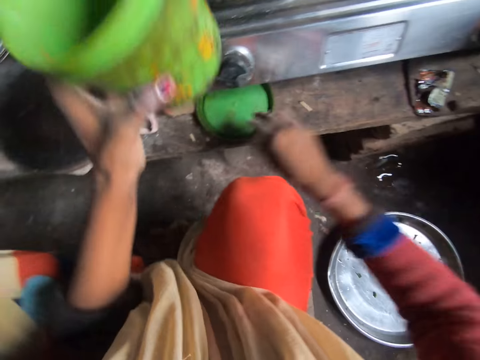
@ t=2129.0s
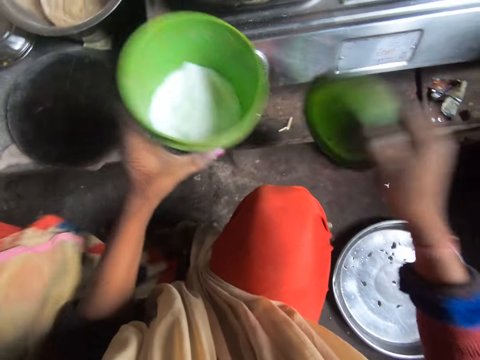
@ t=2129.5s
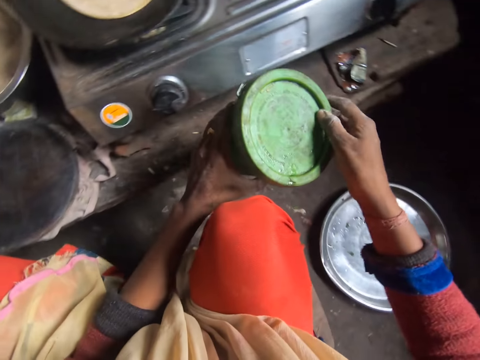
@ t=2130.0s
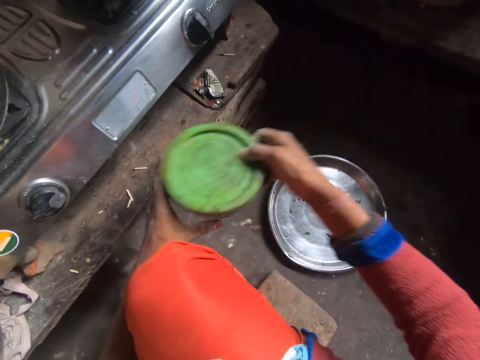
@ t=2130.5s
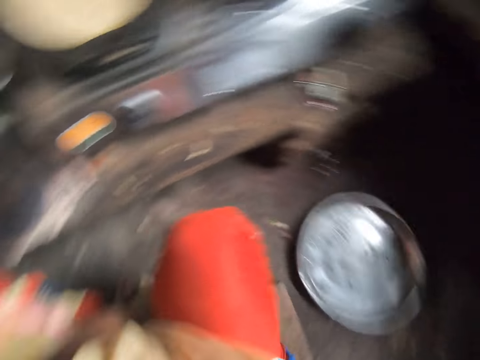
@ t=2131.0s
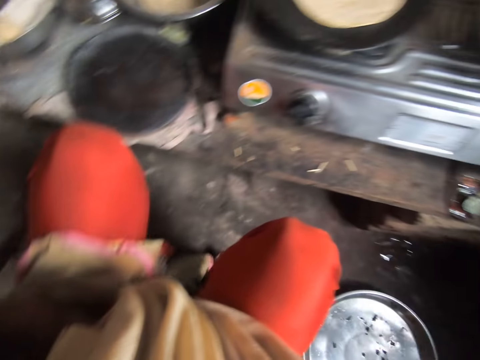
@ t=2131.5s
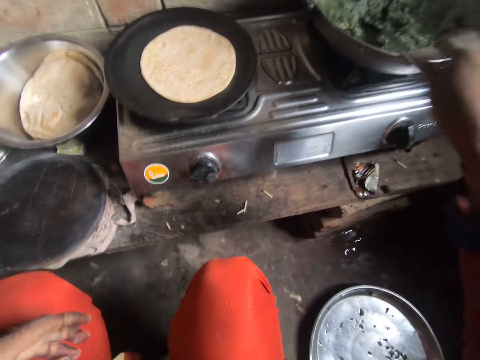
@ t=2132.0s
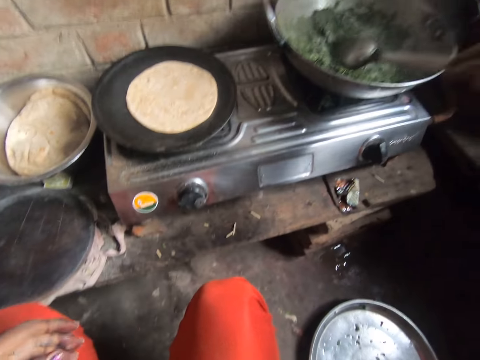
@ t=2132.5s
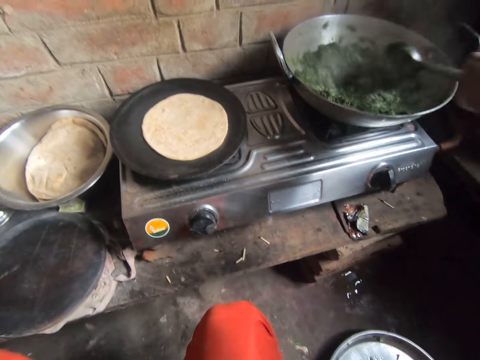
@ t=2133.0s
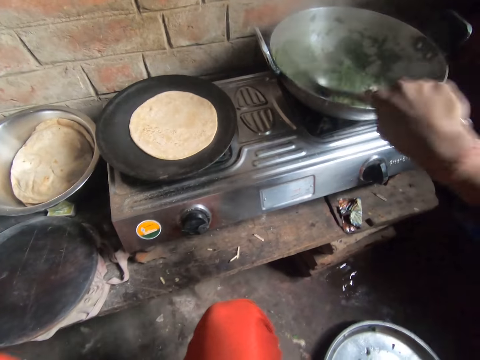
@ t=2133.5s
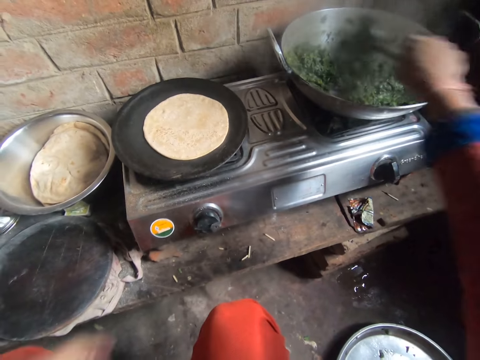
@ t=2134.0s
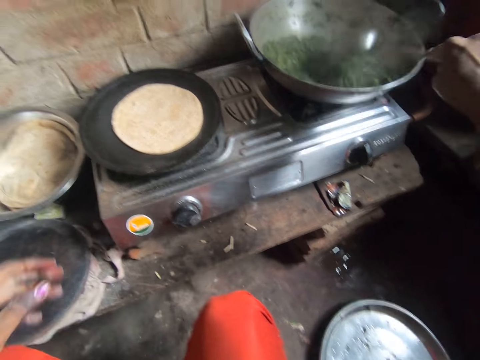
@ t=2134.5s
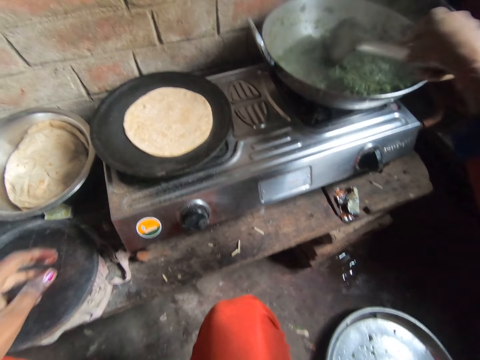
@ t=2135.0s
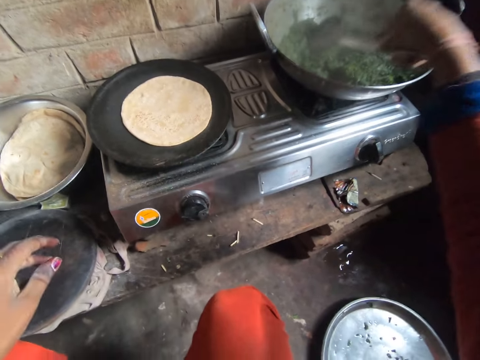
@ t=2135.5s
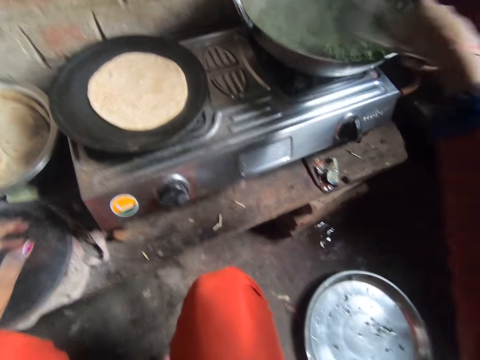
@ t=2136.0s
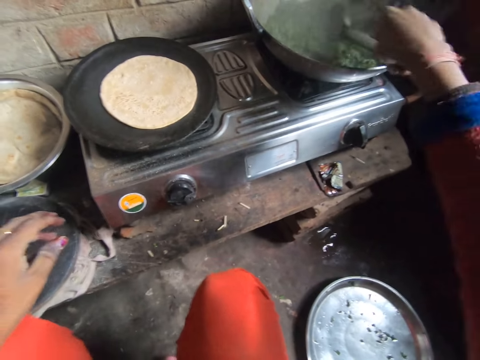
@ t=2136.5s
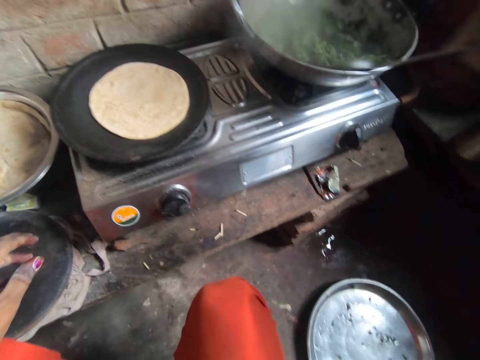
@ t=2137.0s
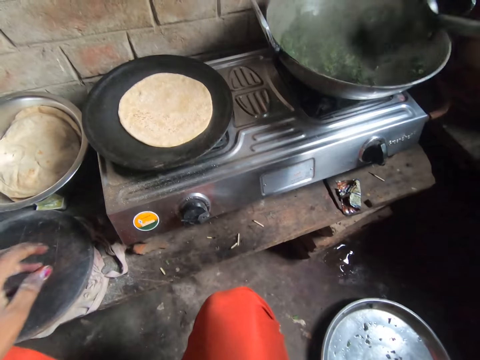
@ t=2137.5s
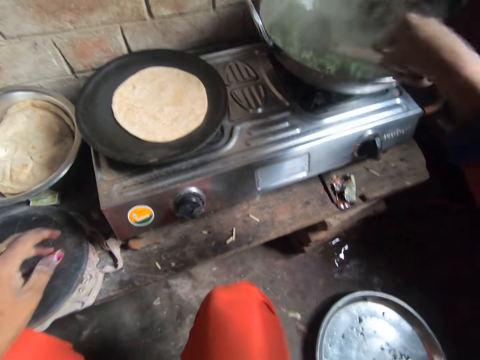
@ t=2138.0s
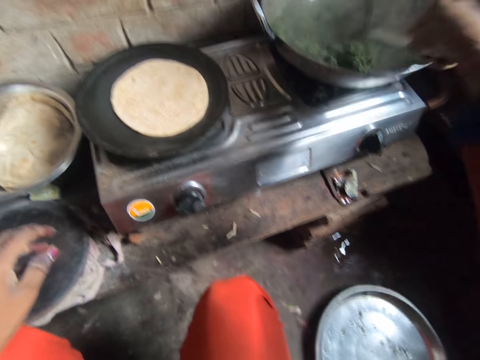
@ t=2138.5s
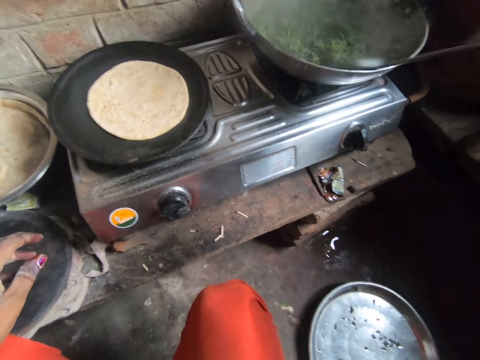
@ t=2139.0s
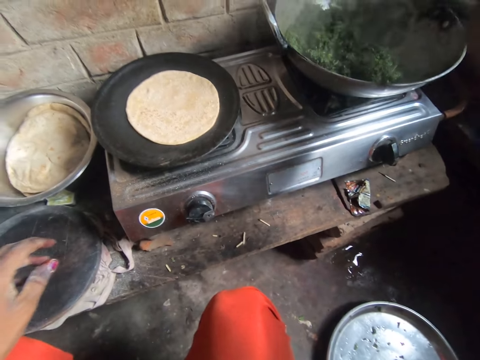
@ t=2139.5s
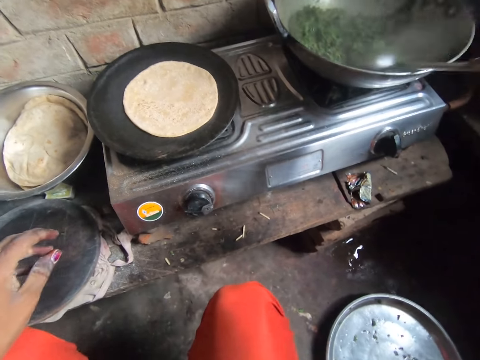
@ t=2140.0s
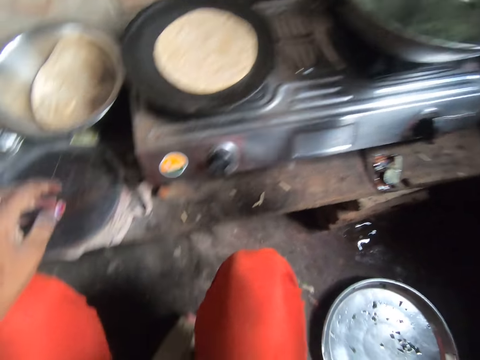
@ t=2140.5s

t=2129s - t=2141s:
The camera wearer picks up the salt container cover from the cabinet. They cover the salt container. They place the salt container on a table. They stir the vegetable soup. They hold the cooking spoon.

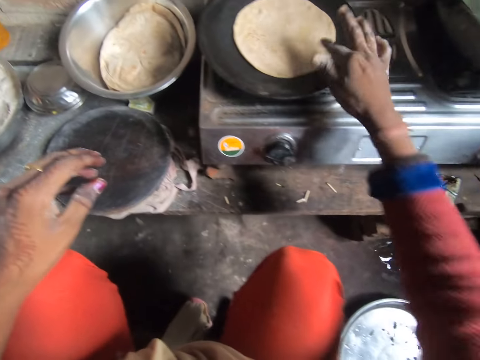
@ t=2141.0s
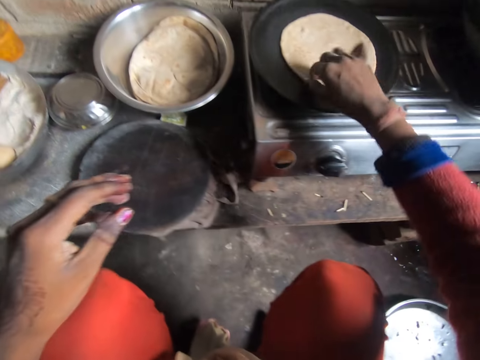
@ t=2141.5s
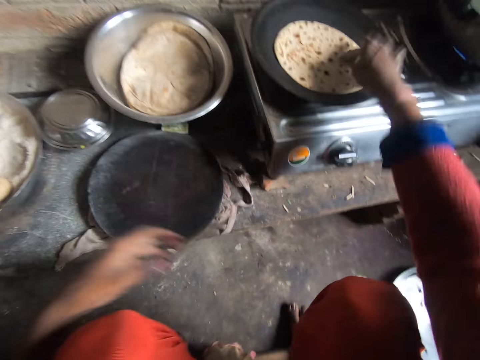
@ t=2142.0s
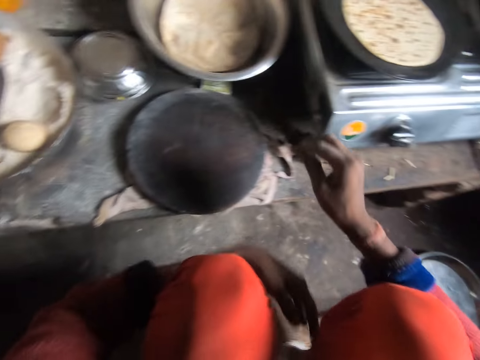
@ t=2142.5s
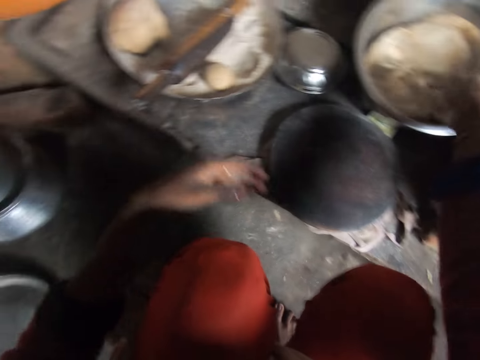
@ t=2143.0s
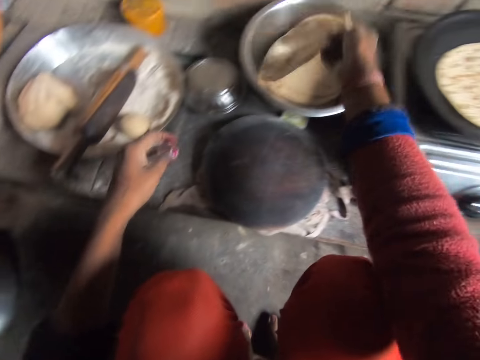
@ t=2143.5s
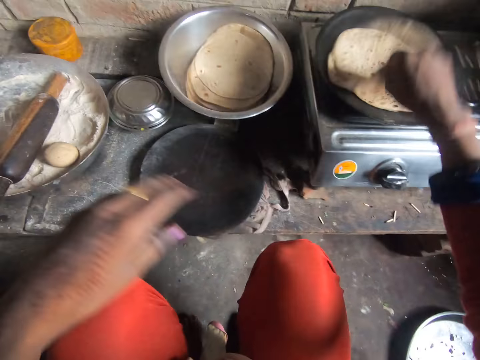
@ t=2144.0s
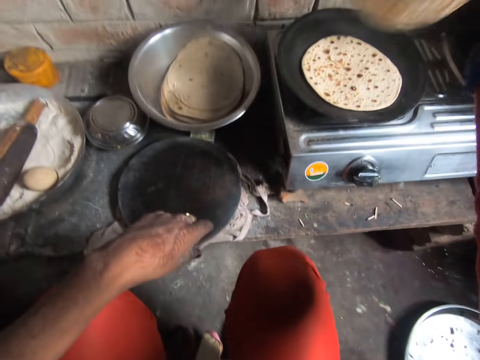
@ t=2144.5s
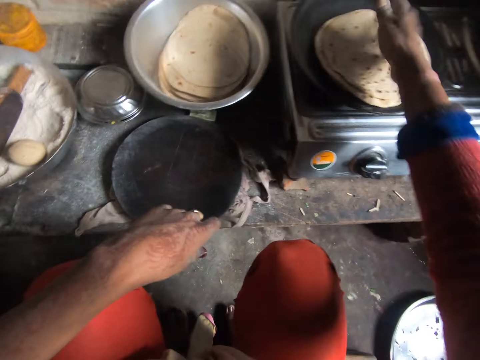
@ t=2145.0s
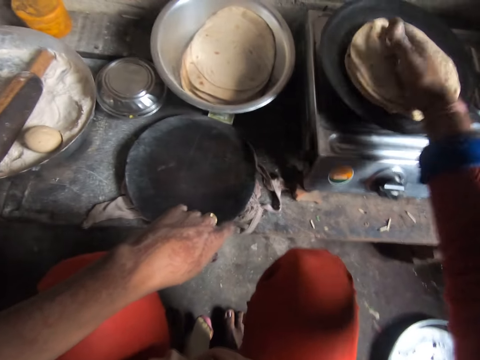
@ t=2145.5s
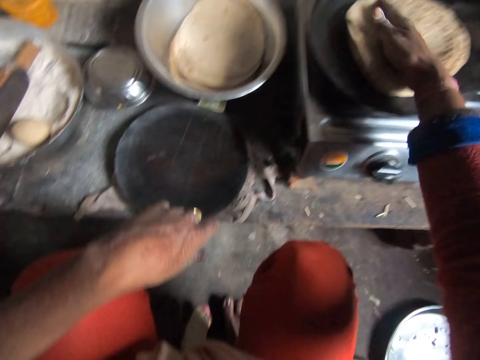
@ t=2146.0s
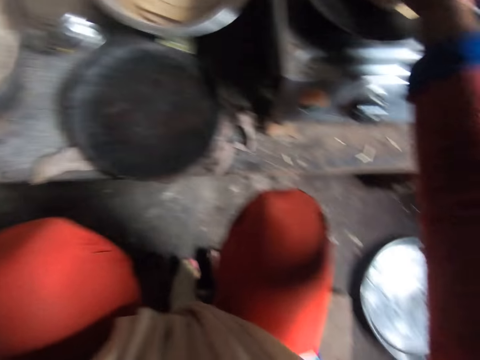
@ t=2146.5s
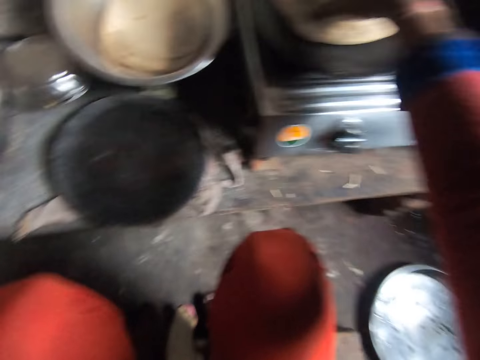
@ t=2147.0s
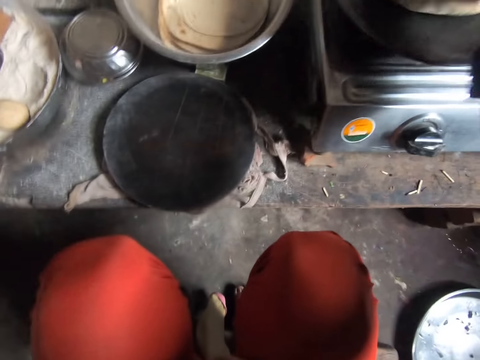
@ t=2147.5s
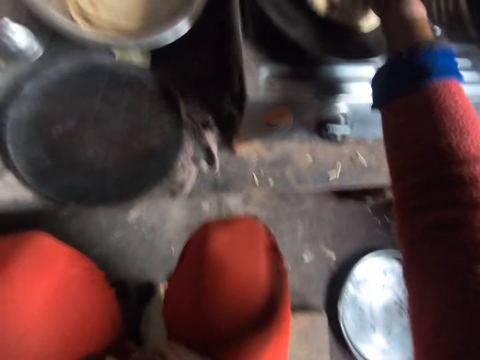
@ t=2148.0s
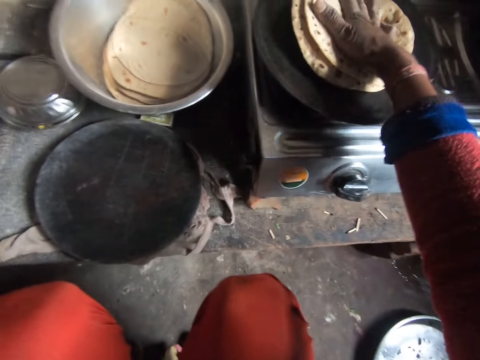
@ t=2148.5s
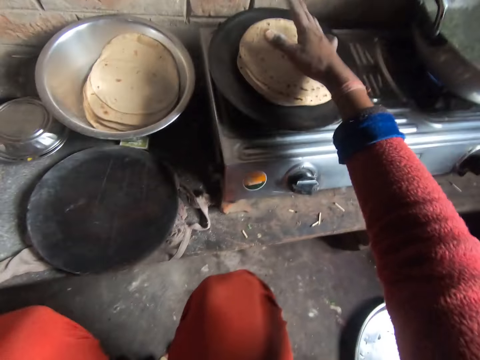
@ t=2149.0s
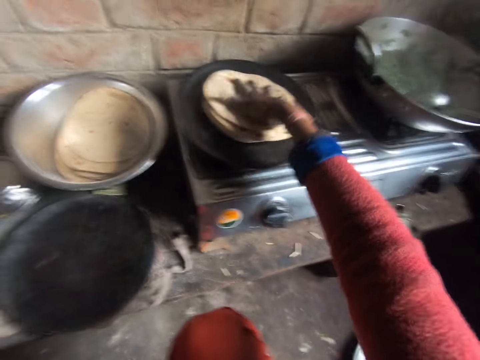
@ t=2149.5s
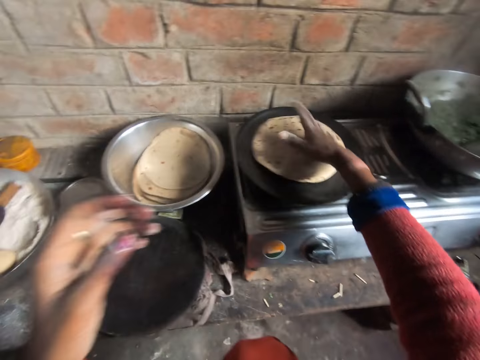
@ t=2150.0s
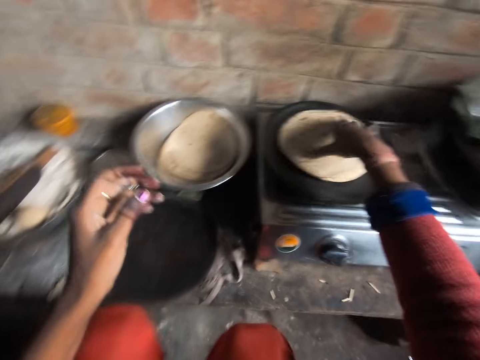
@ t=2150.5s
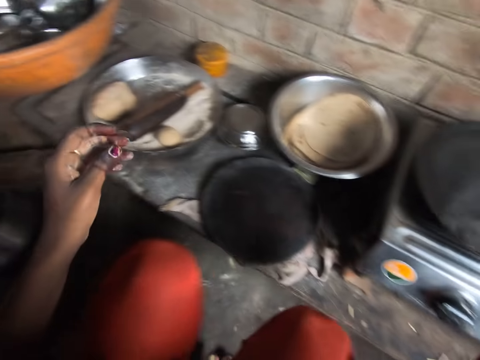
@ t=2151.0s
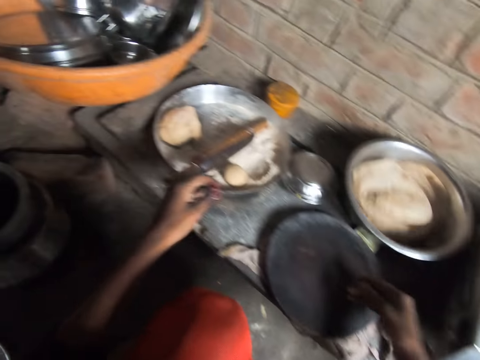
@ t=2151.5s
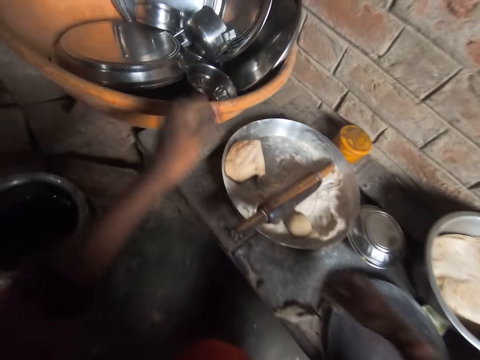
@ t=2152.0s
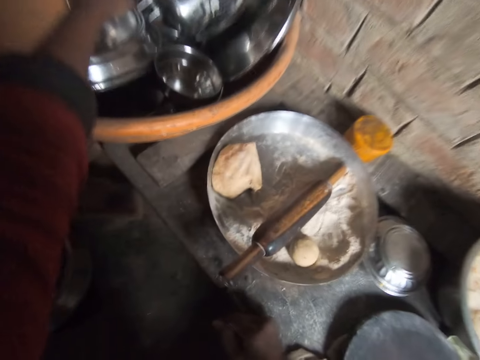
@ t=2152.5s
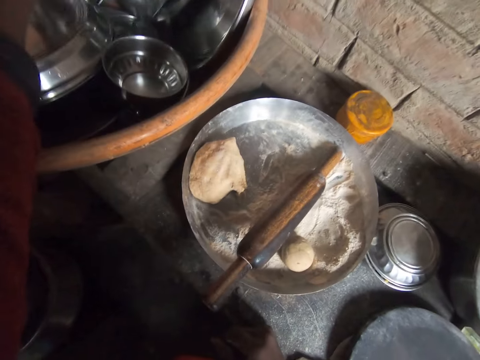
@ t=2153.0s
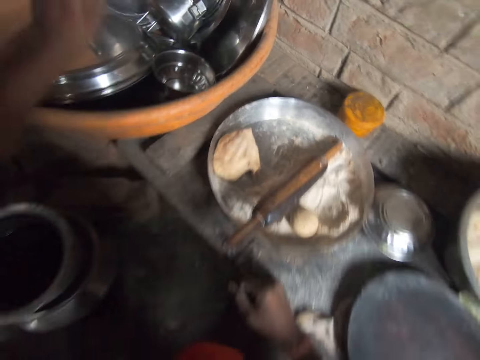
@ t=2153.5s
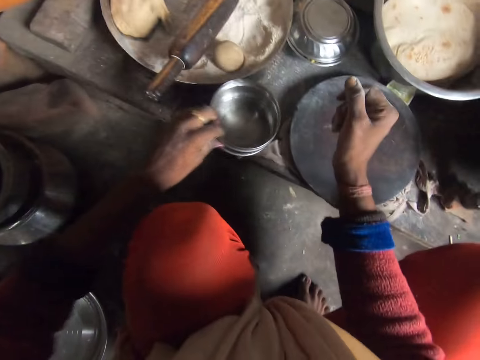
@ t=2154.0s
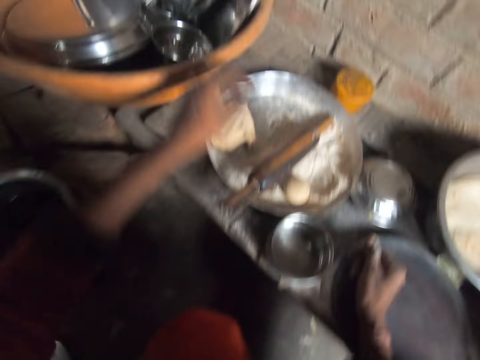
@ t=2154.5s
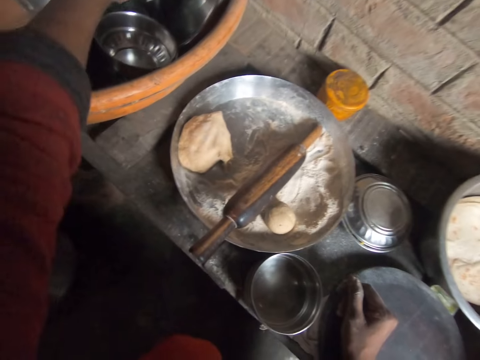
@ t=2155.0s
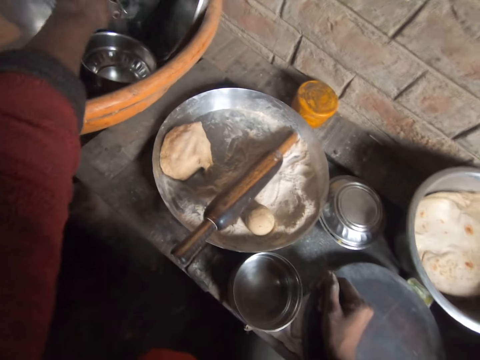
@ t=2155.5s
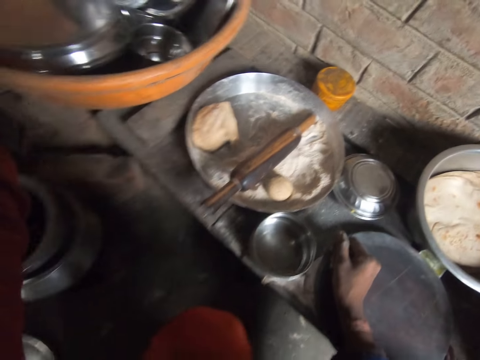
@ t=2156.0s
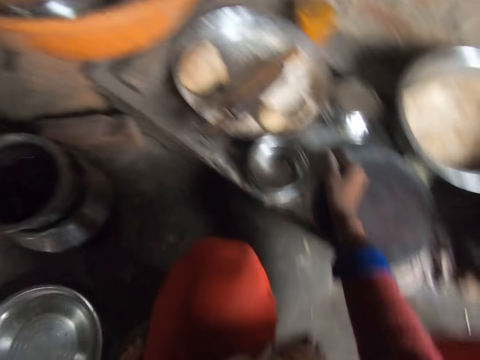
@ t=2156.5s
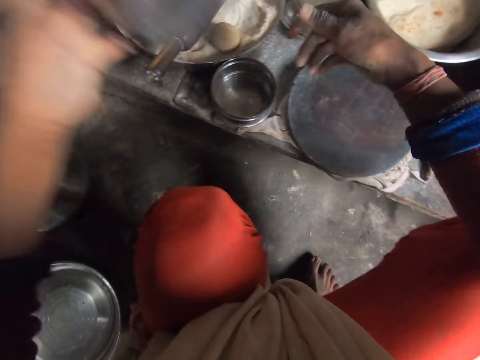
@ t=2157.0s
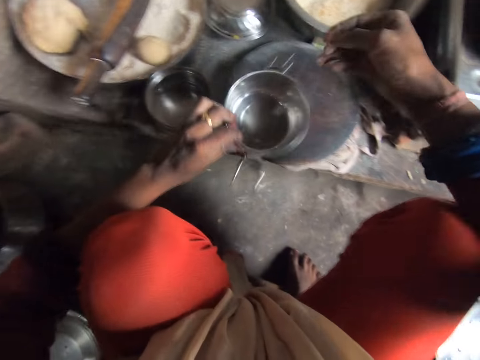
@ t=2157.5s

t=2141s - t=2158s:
The camera wearer turns the pancake on the frying pan. They hold the pancake or tortilla and put down the tortilla. They pick up pancakes from the bowl. They drop the pancakes on the frying pan. They lift the tortilla and put the tortilla on the flat pan. They turn the pancakes in the frying pan. They pick up the pancake from the frying pan. They drop the pancakes in the bowl. They pick up an eating plate from the bucket on the cabinet. They put down the eating plate or container. They pick up a container.
